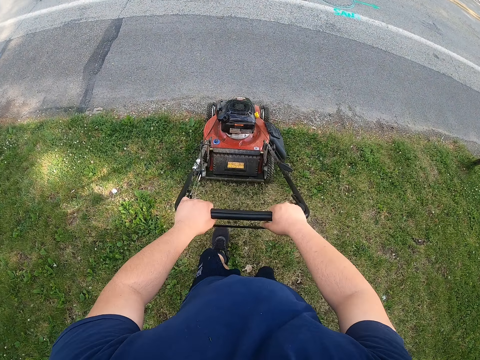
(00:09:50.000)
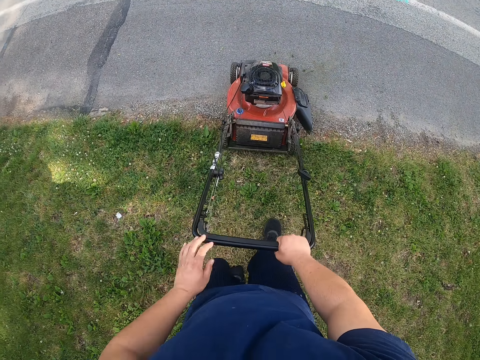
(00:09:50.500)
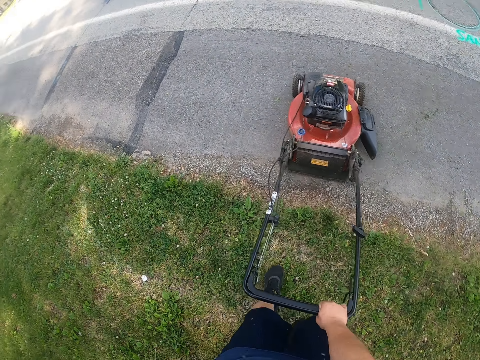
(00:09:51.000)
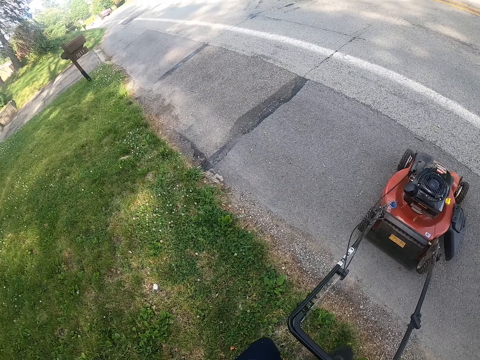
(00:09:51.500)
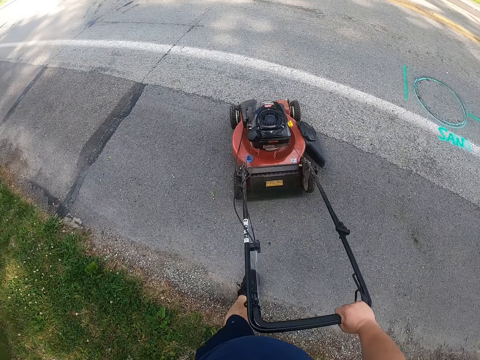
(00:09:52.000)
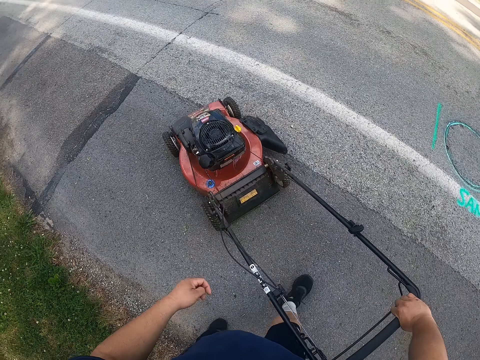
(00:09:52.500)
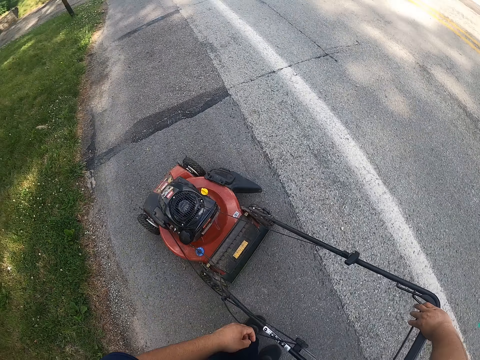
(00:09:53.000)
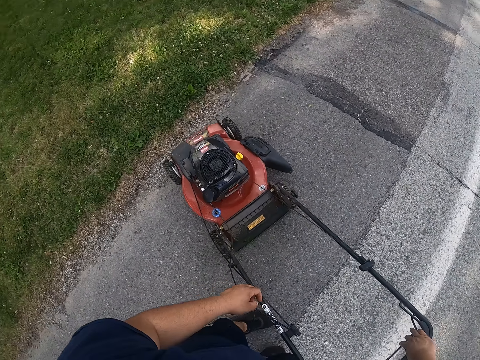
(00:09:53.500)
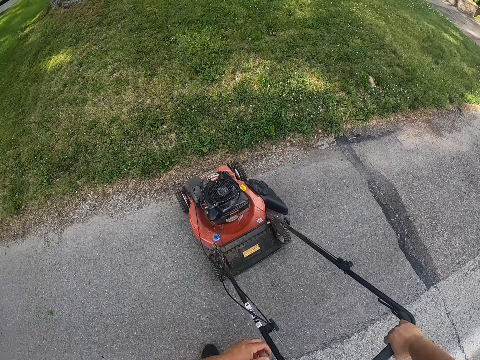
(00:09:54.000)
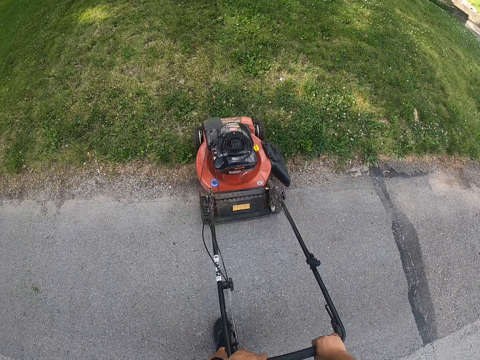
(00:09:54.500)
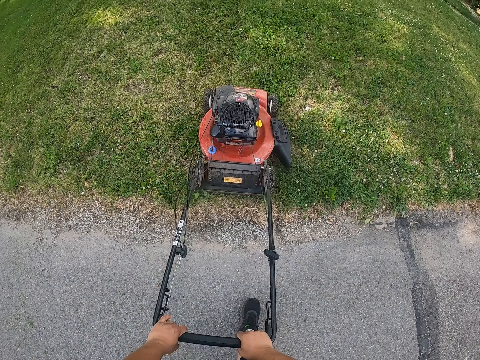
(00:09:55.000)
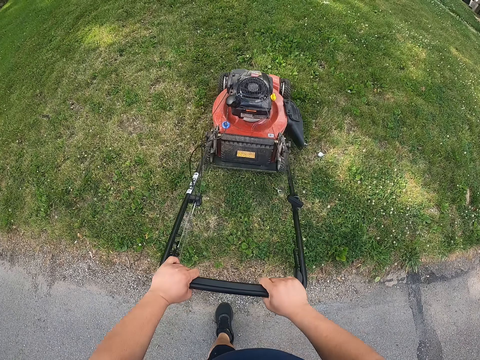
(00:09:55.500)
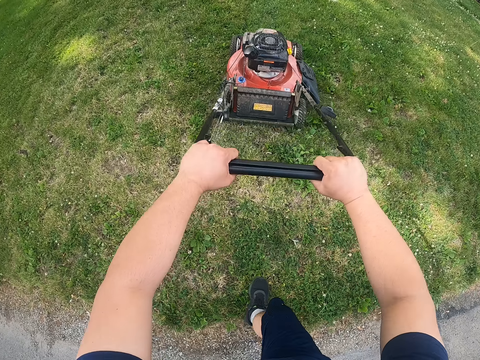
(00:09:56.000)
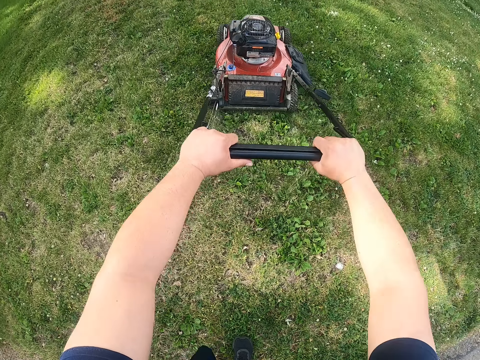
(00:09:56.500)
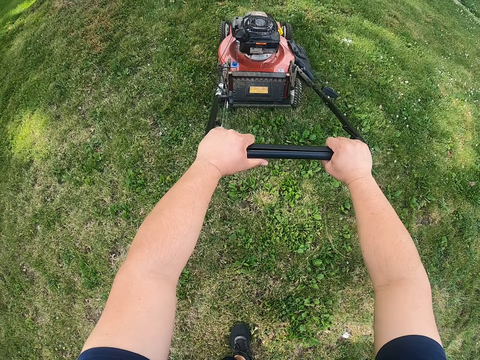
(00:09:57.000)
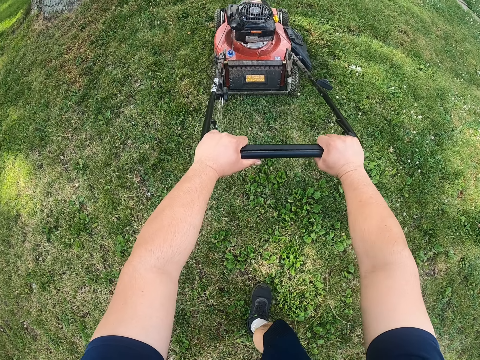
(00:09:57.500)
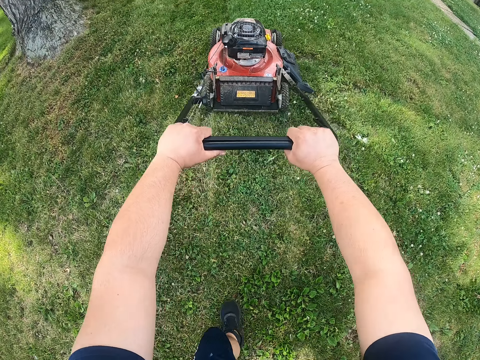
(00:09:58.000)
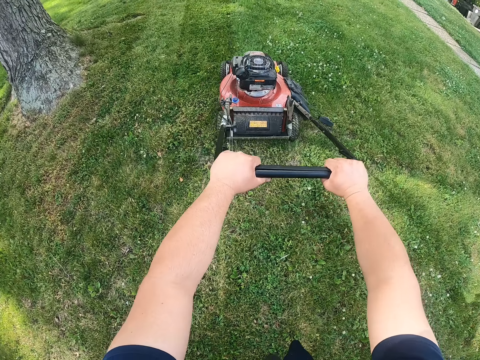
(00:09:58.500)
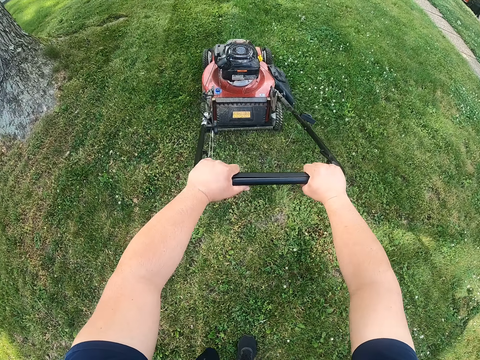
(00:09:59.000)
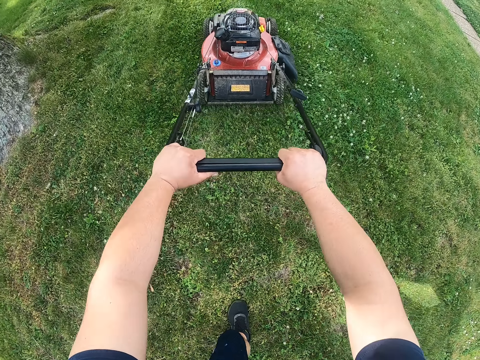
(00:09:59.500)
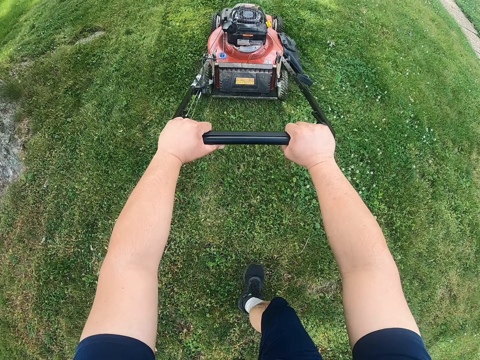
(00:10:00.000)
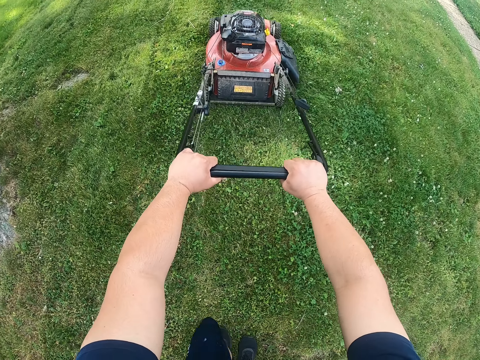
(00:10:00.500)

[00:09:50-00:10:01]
The camera wearer holds the lawn mower with the right hand. They turn the lawn mower. They cut the grass with the lawn mower.

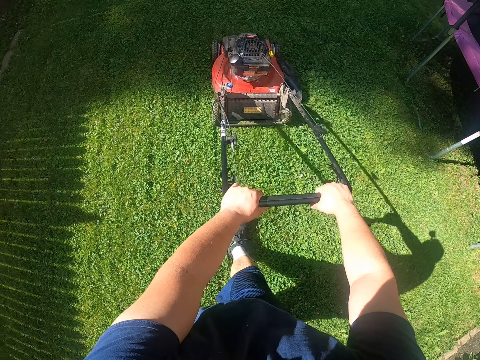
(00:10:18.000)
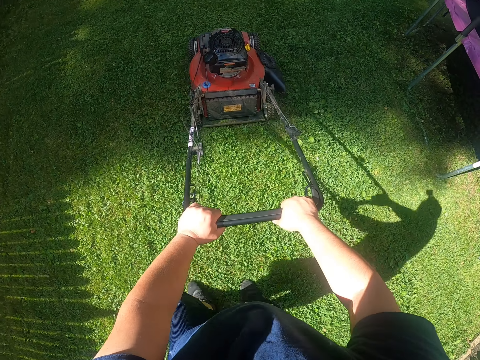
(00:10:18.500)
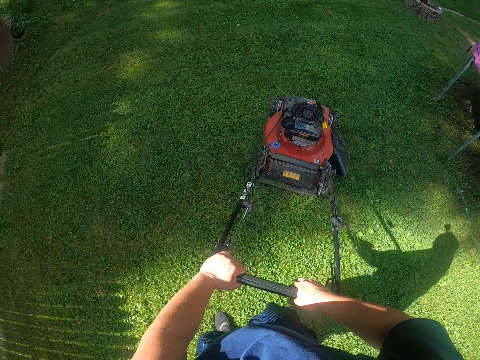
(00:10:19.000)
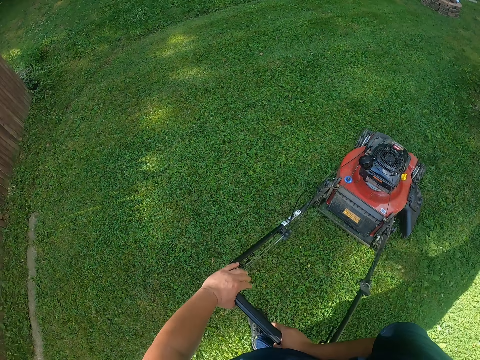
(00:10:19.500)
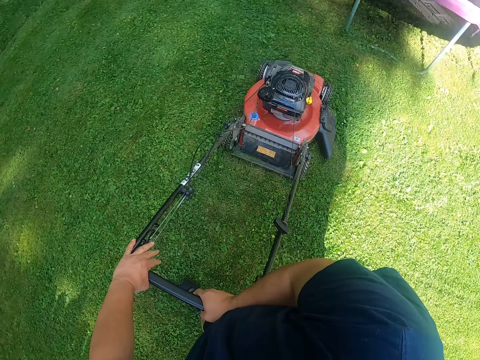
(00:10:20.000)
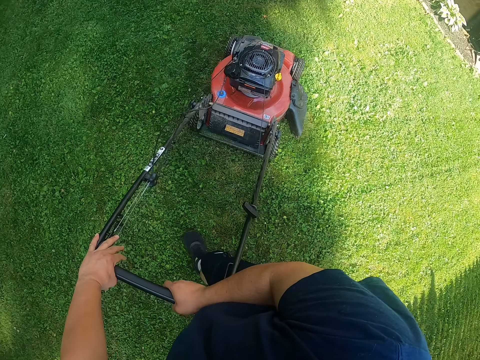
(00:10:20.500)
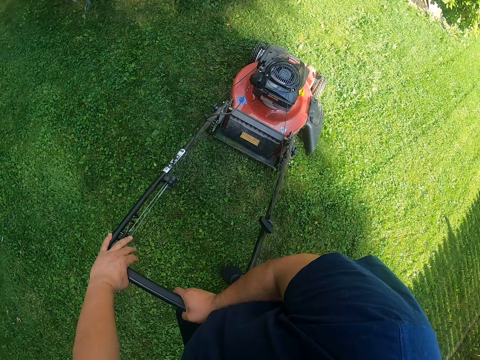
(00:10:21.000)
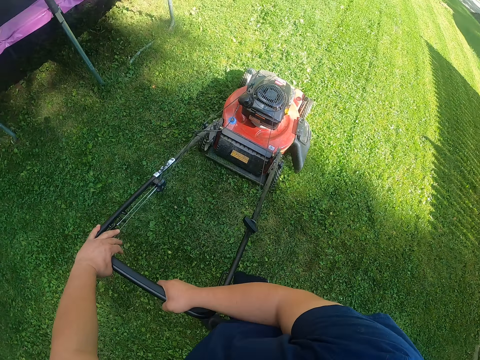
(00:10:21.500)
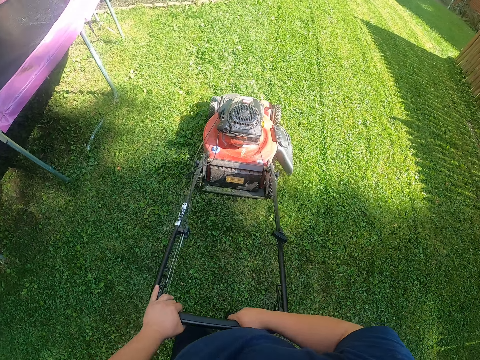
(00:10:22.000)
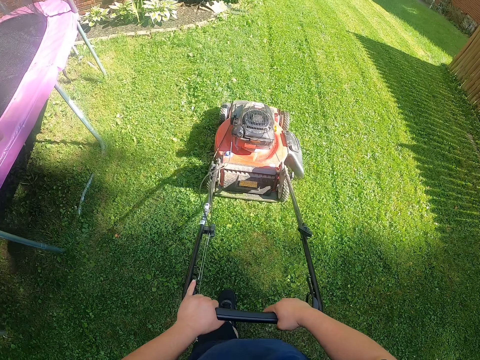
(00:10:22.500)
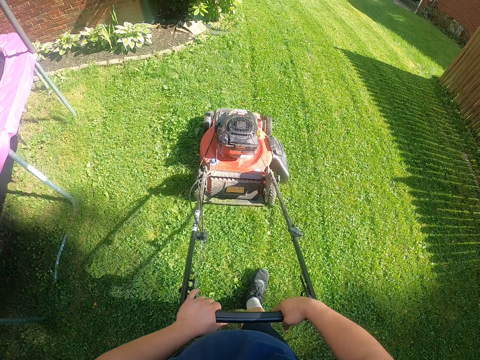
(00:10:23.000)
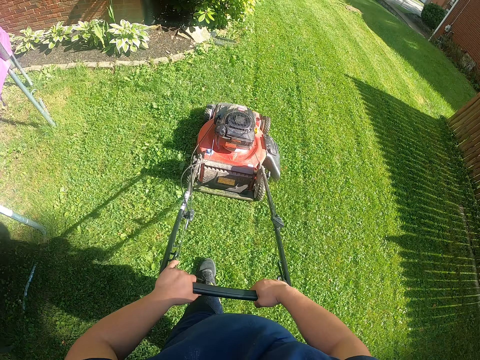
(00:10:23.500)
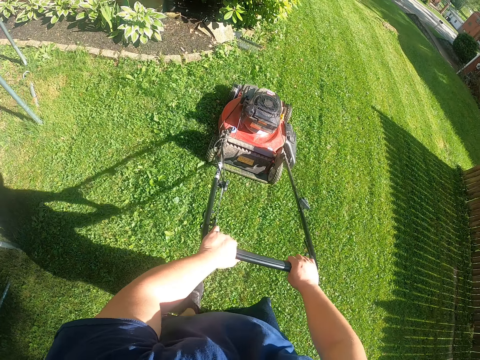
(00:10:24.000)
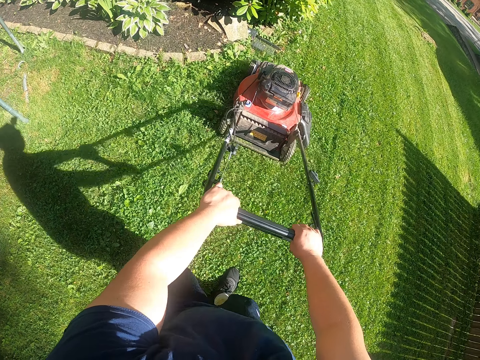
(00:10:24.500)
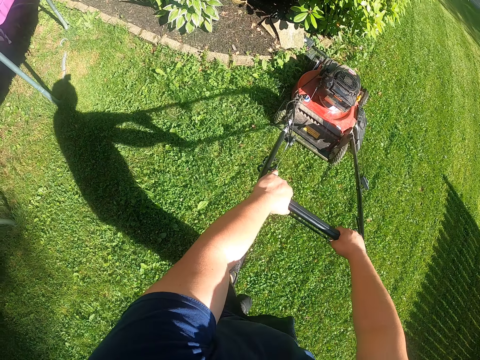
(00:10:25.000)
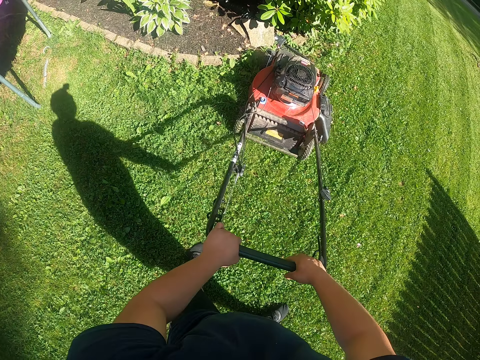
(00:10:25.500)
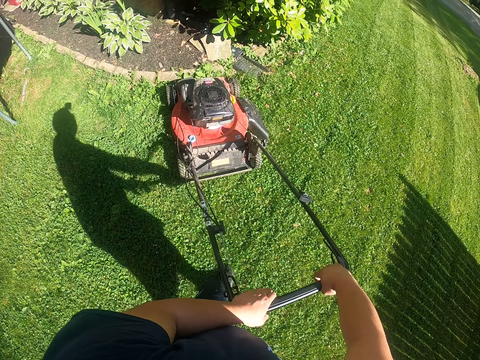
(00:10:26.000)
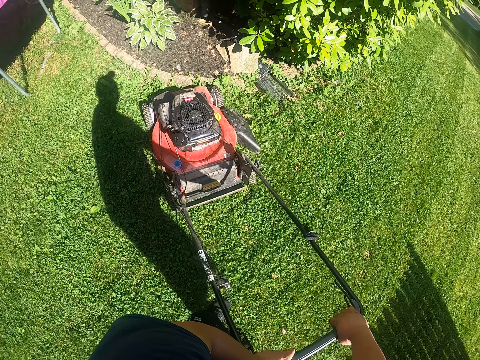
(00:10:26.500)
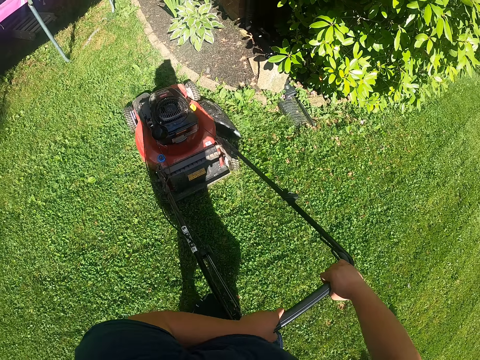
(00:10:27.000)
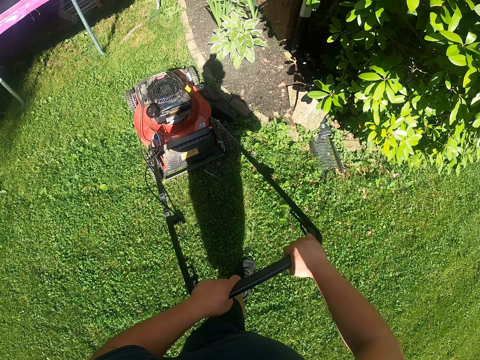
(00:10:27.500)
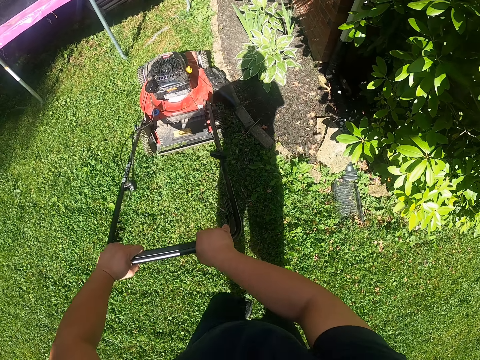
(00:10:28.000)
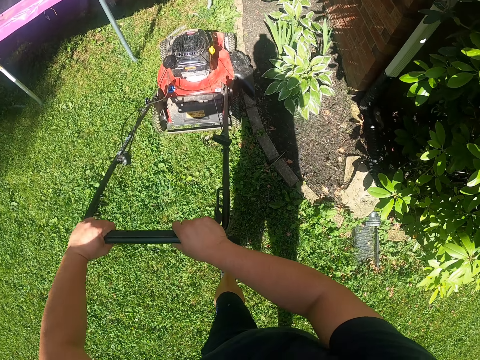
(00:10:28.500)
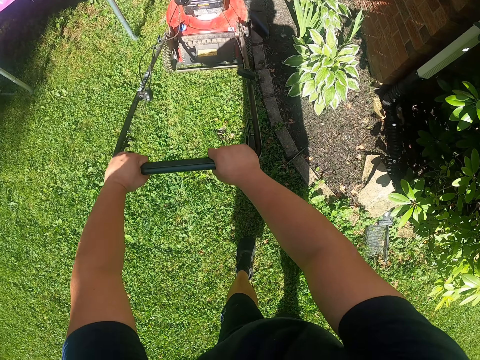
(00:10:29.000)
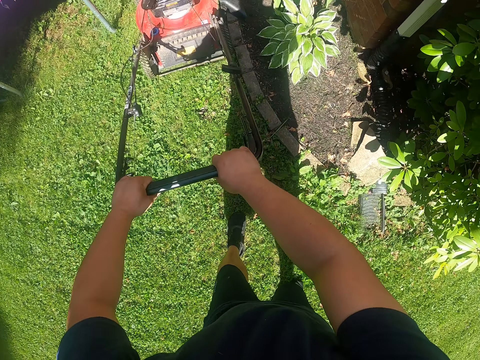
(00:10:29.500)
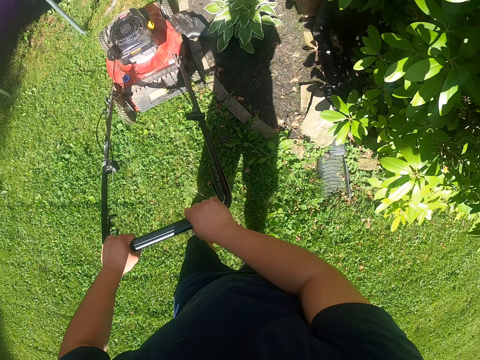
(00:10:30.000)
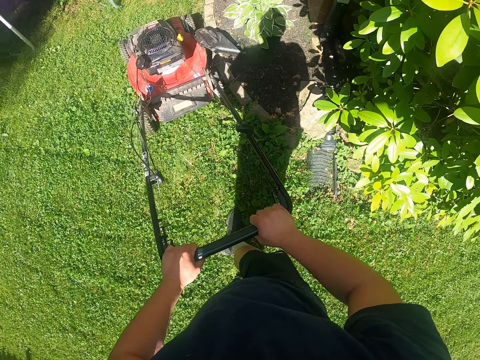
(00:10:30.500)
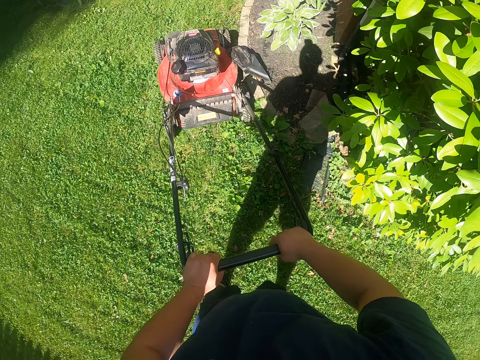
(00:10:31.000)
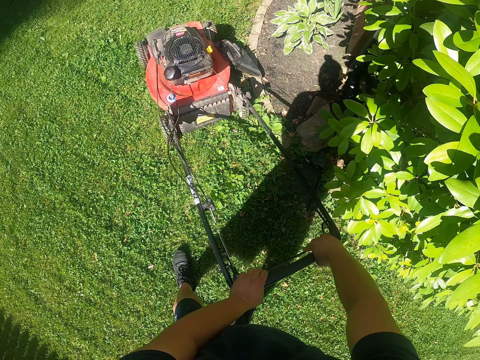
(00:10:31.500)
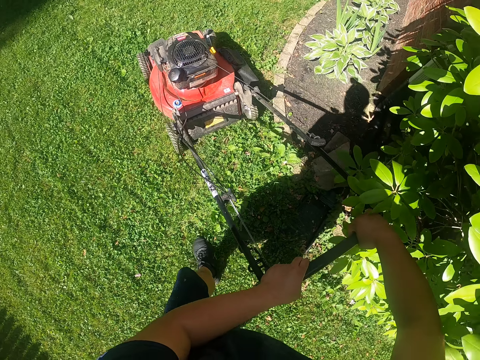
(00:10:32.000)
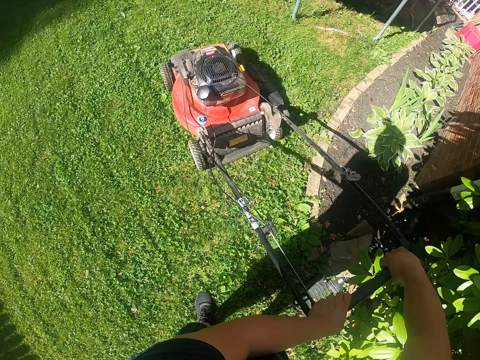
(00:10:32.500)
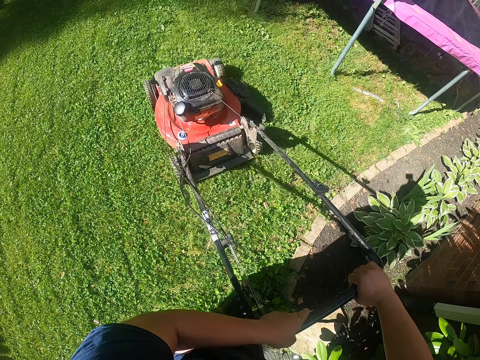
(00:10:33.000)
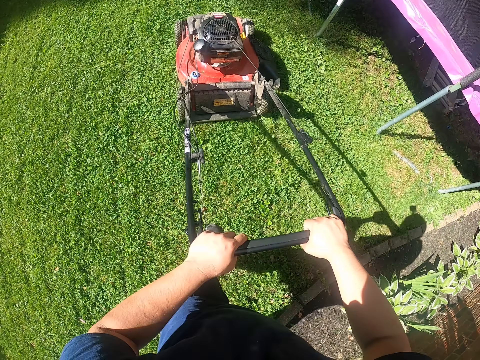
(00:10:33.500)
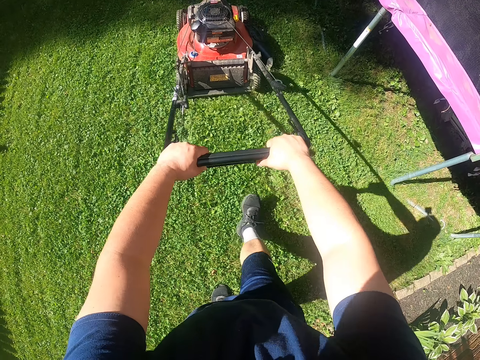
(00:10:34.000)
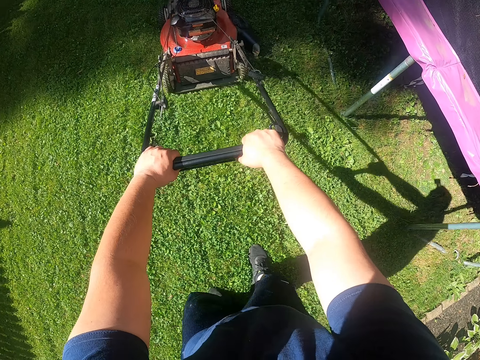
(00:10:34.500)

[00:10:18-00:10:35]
The camera wearer turns the lawn mower. They cut the grass with the lawn mower. They turn the lawn mower. They cut the grass with the lawn mower. They pull the lawn mower. They turn the lawn mower. They cut the grass with the lawn mower.
